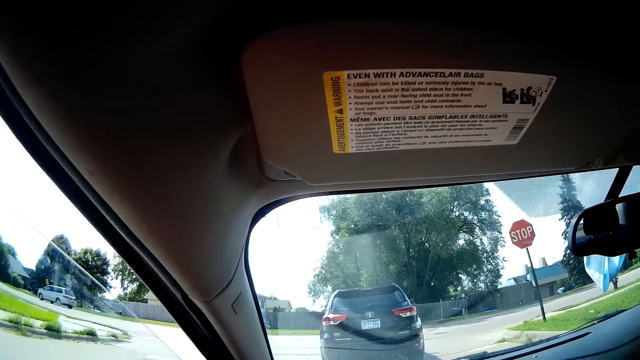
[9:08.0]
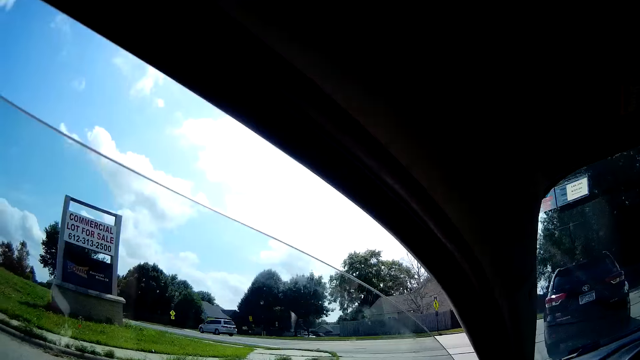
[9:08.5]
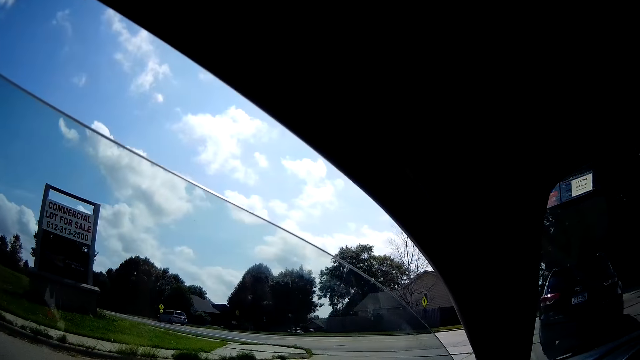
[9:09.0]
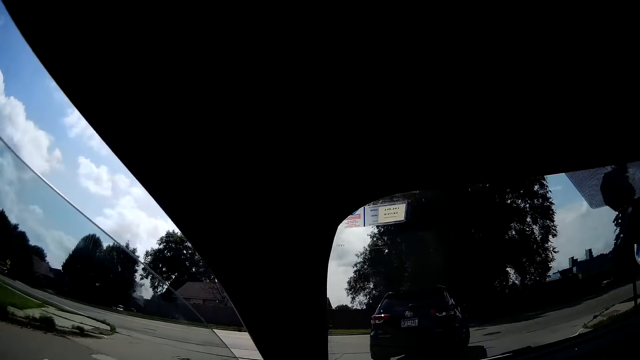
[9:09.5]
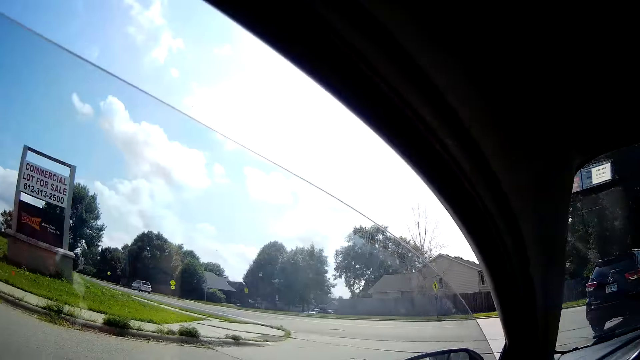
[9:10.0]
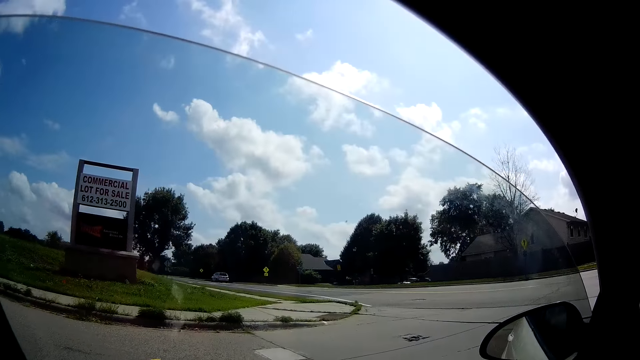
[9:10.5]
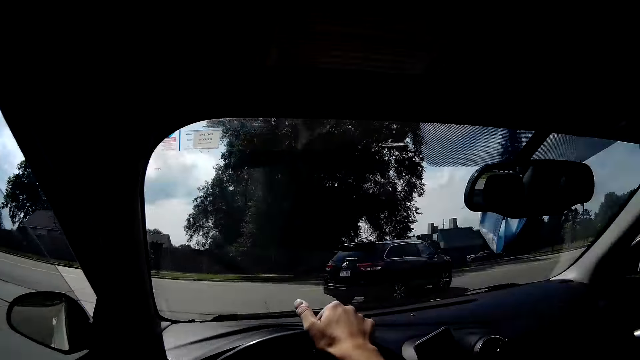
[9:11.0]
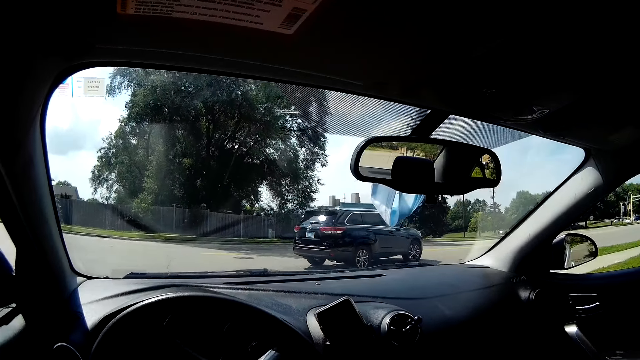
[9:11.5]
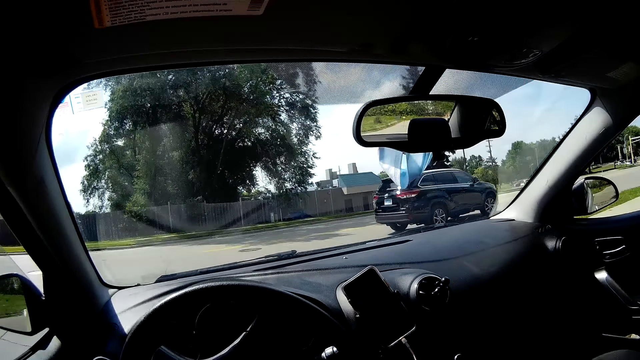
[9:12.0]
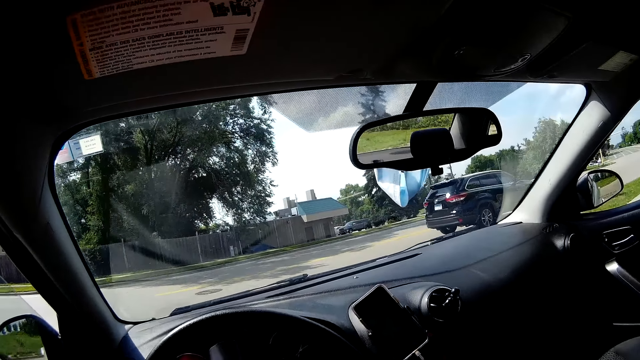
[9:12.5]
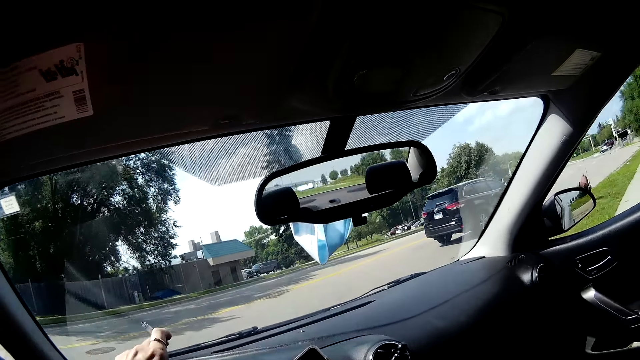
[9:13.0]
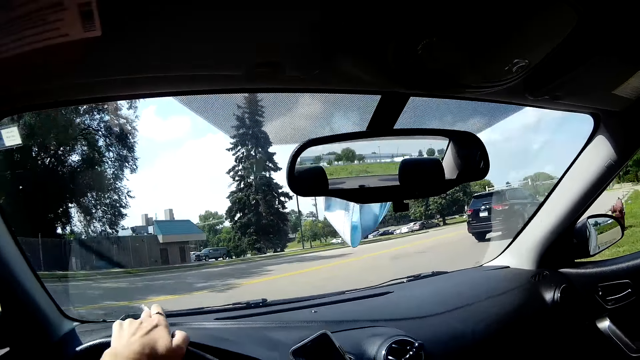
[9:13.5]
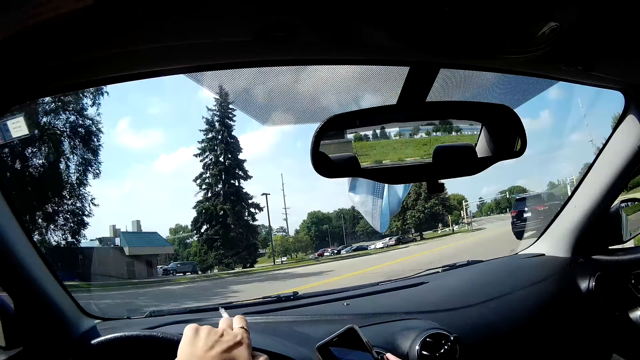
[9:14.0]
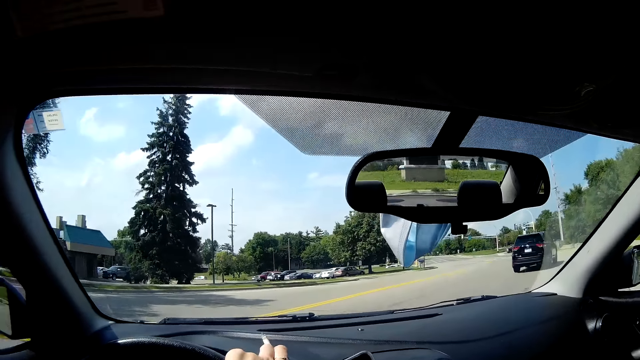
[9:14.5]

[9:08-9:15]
The camera wearer makes a right turn. They make a right turn again.

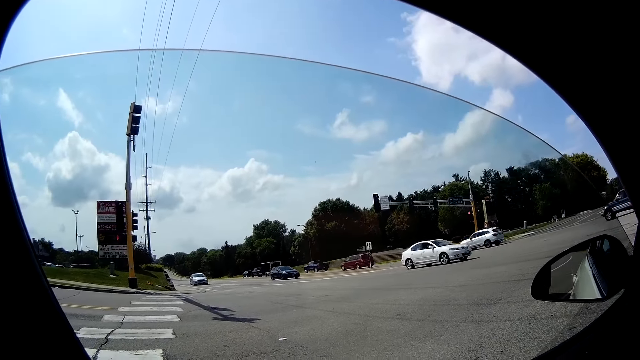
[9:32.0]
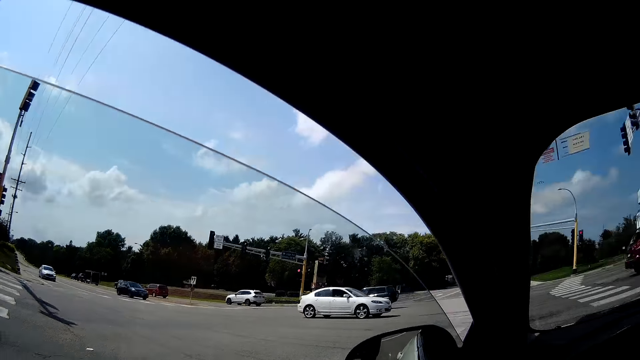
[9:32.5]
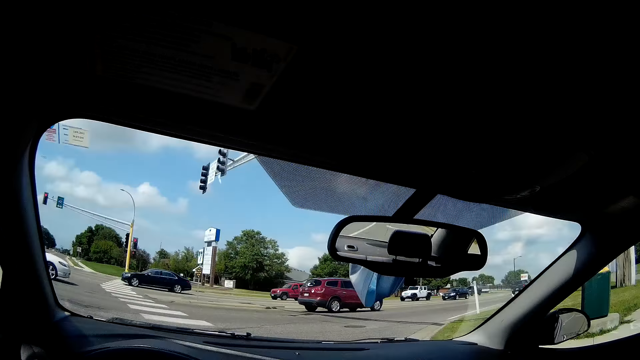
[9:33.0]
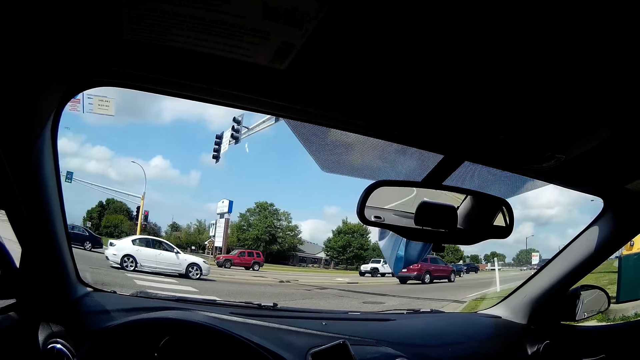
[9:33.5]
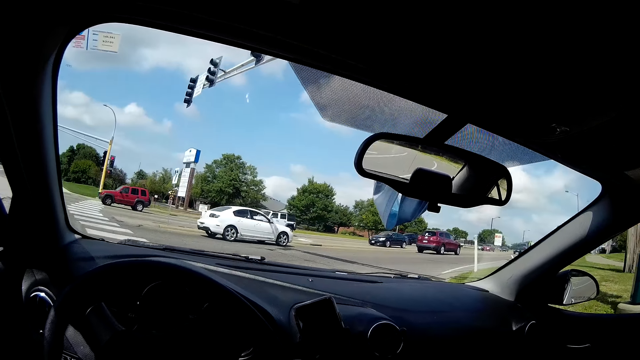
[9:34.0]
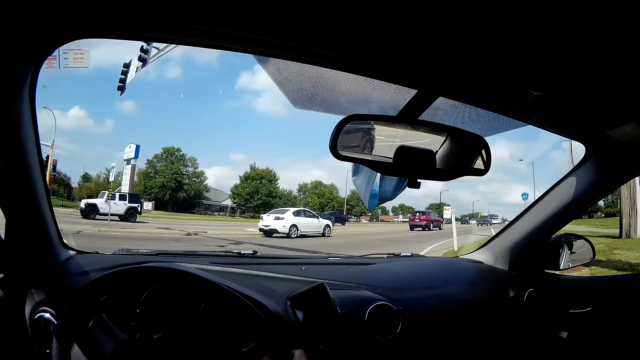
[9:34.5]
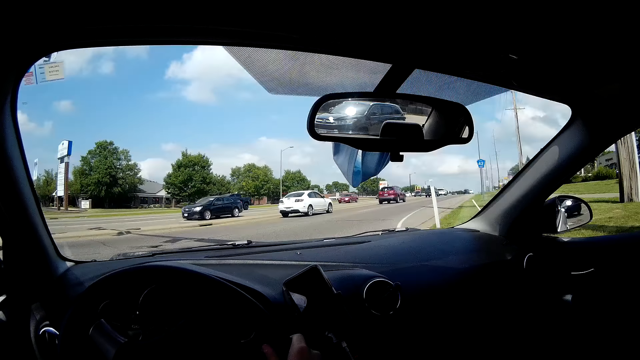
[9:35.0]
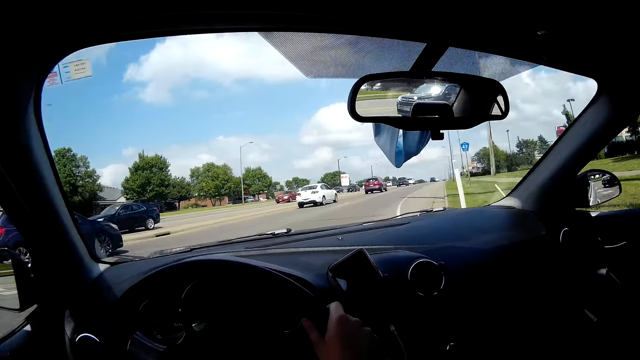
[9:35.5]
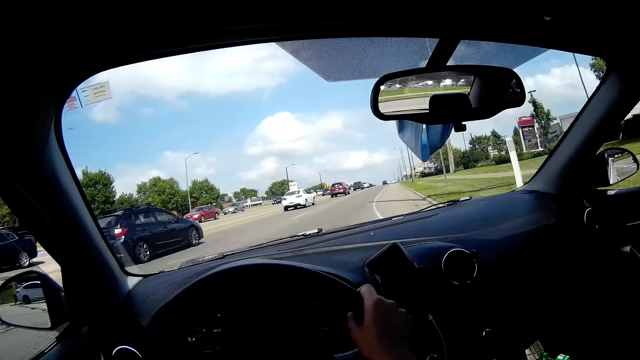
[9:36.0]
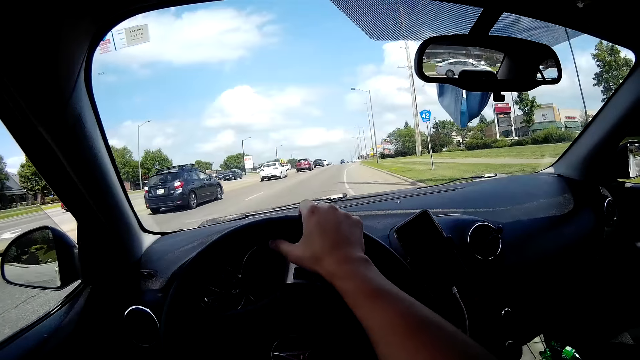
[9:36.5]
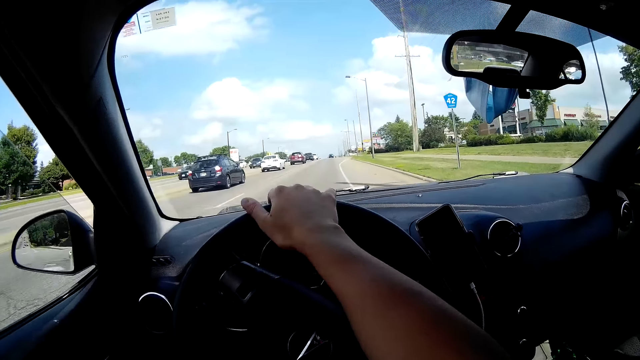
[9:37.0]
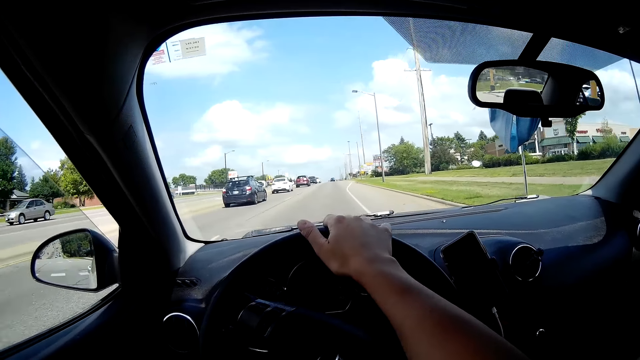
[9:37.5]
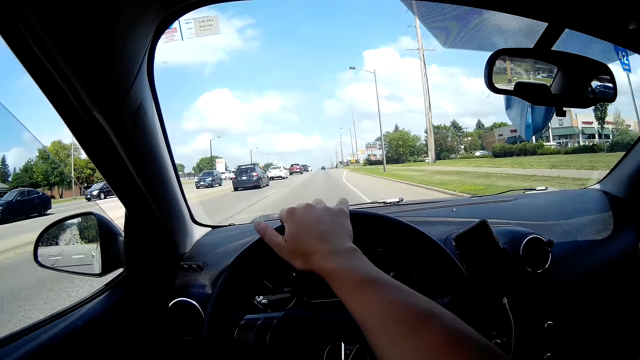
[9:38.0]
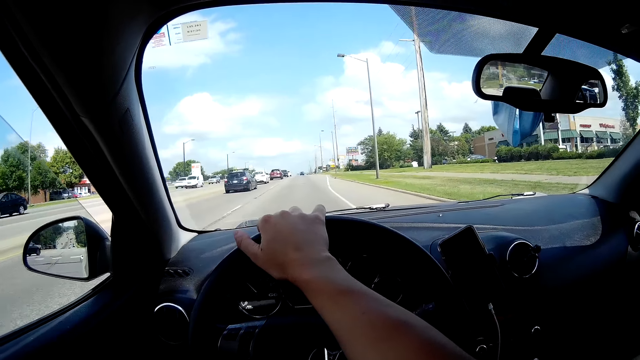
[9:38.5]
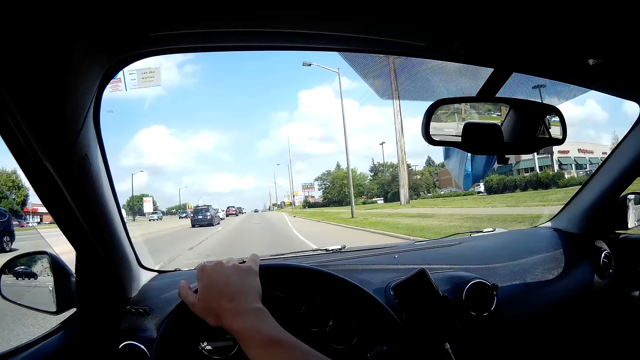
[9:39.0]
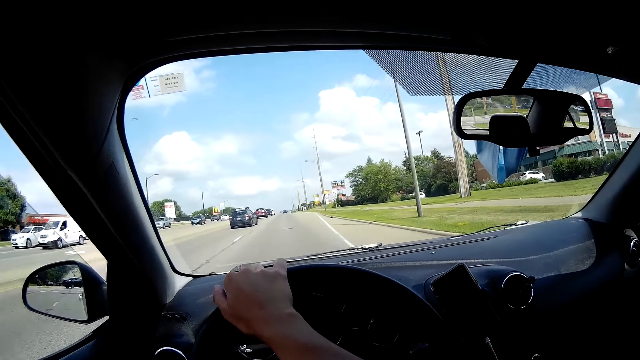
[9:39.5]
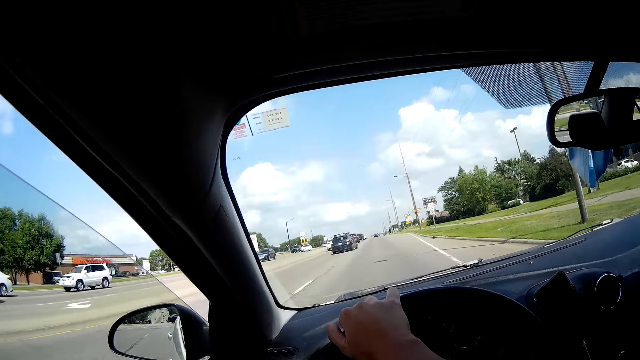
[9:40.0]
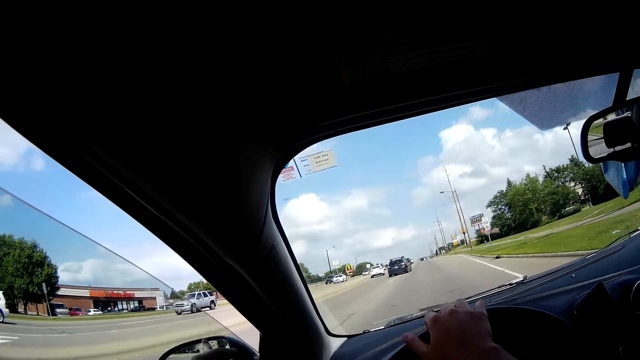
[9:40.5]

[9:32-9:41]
A white car drives past the camera wearer. A black car drives past the camera wearer.

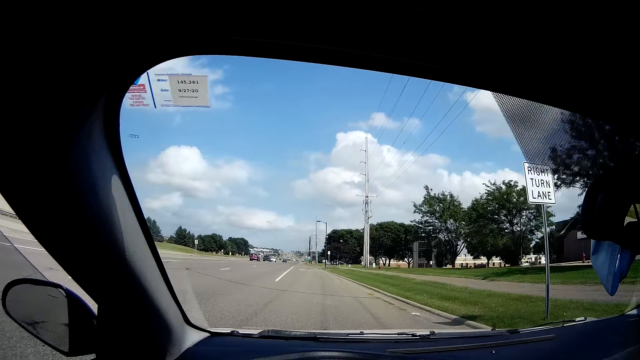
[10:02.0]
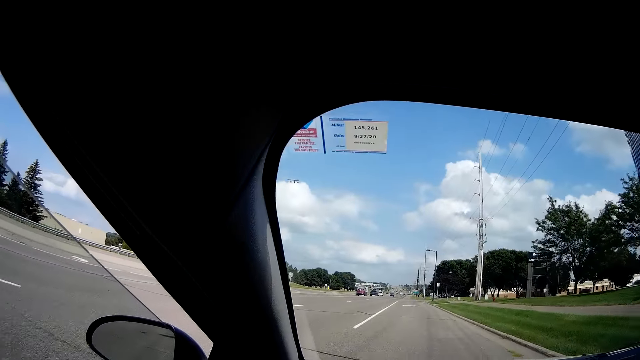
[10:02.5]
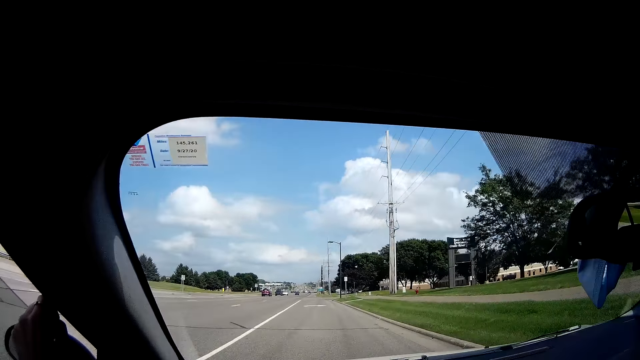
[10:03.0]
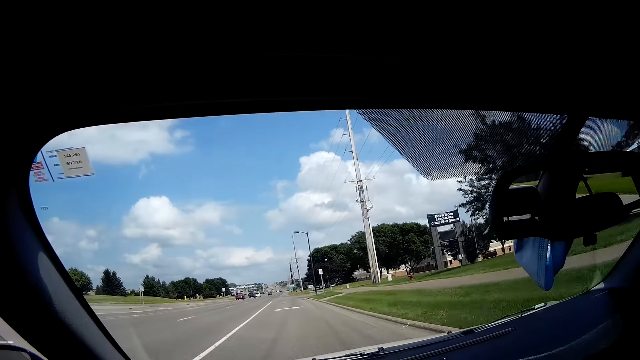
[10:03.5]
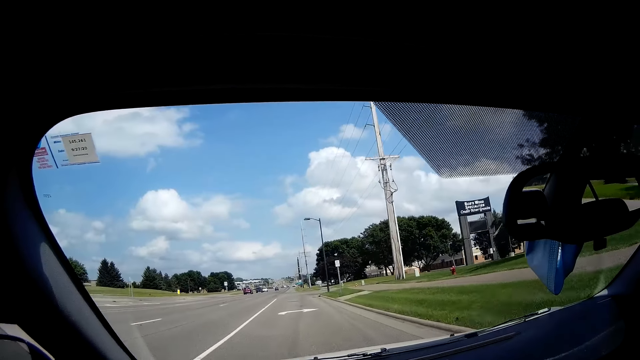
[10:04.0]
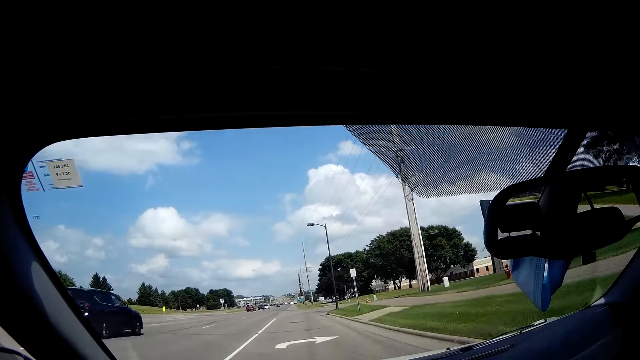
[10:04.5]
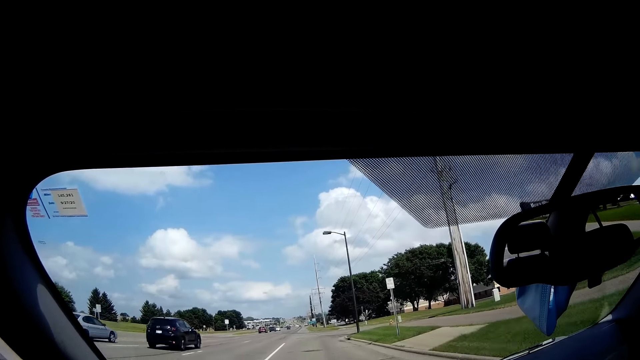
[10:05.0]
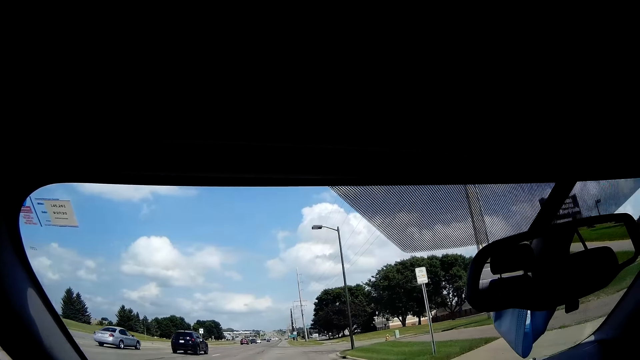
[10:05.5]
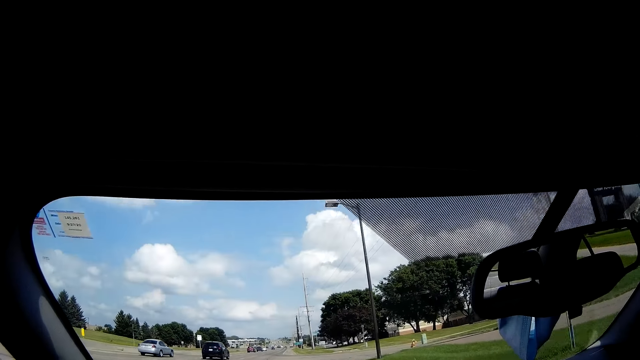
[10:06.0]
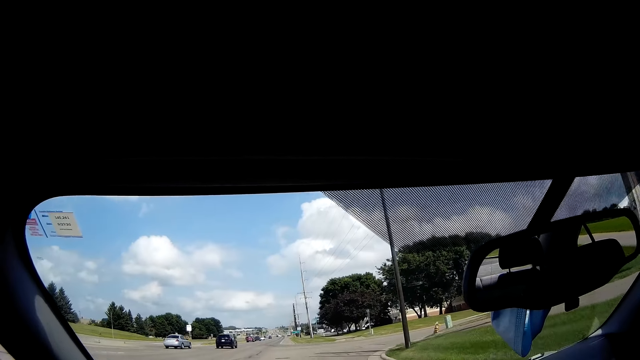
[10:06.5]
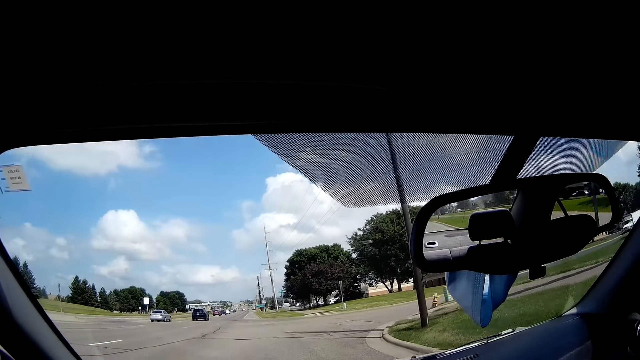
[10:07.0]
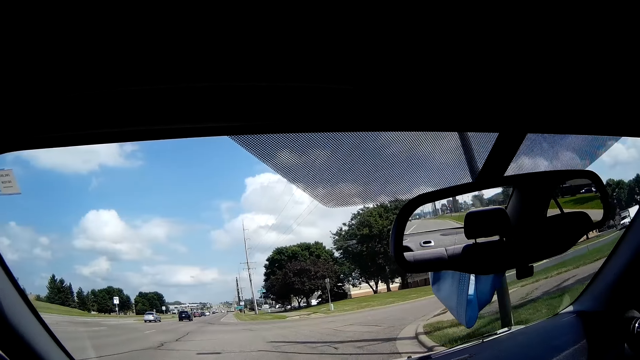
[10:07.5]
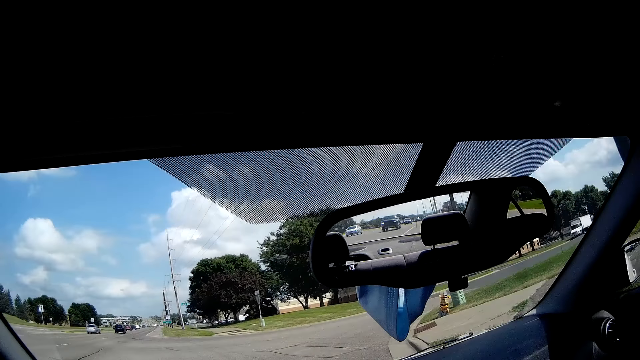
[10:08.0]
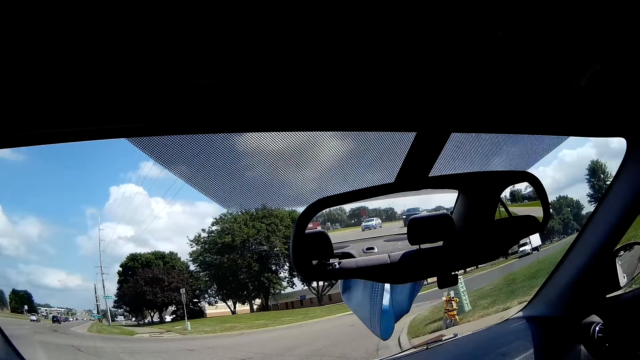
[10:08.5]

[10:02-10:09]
A blue car drives past the camera wearer. A silver car drives past the camera wearer.
